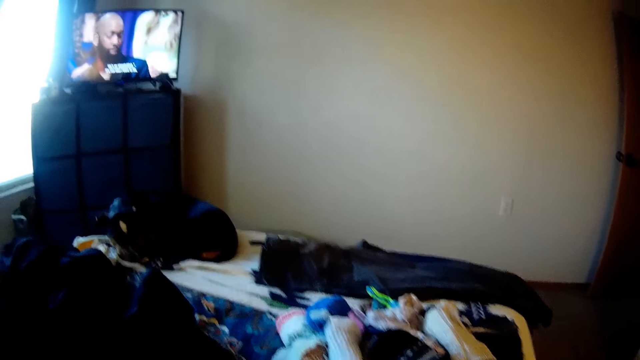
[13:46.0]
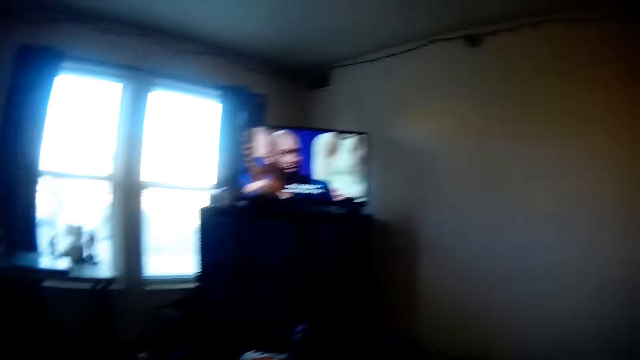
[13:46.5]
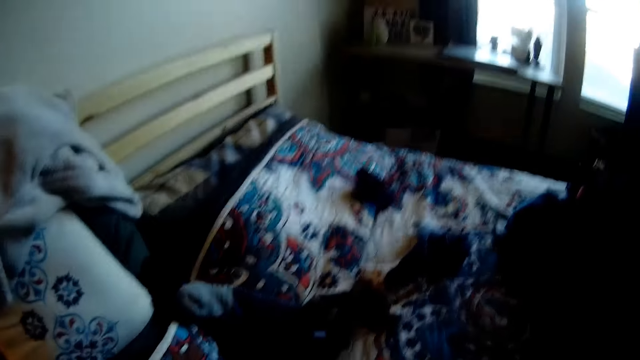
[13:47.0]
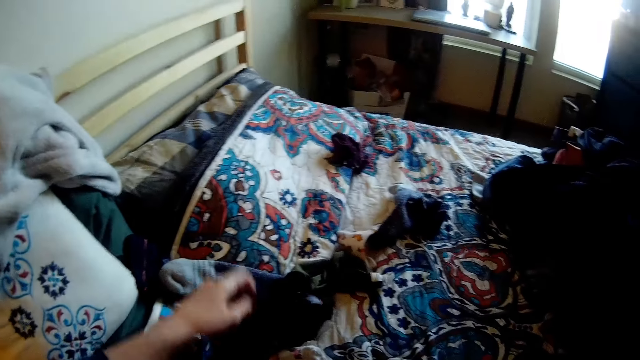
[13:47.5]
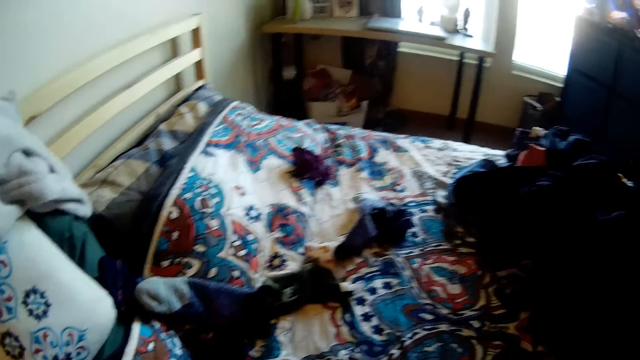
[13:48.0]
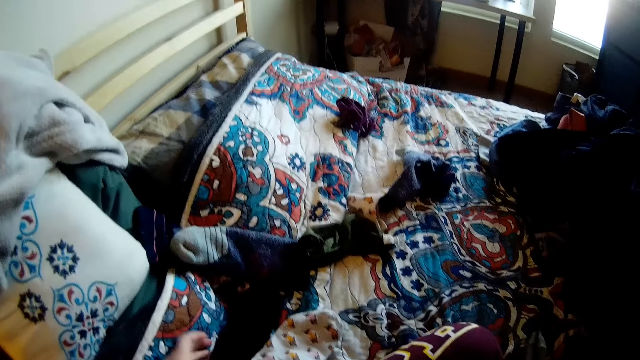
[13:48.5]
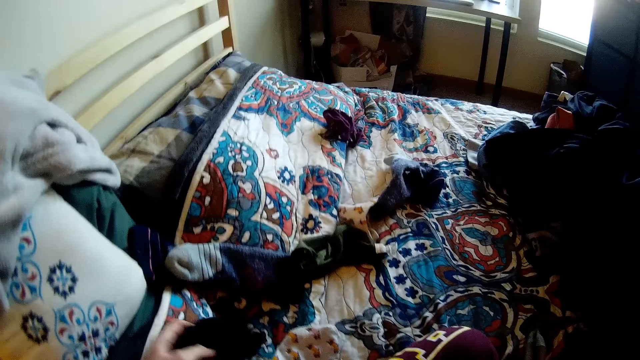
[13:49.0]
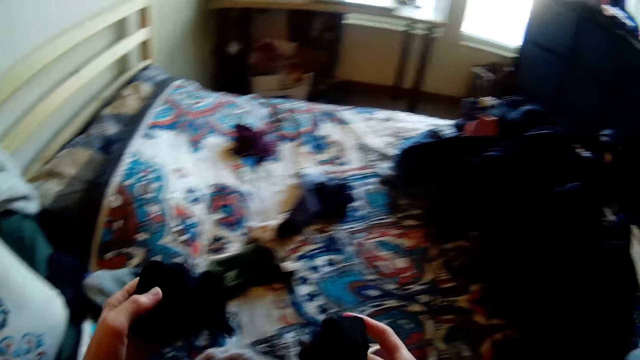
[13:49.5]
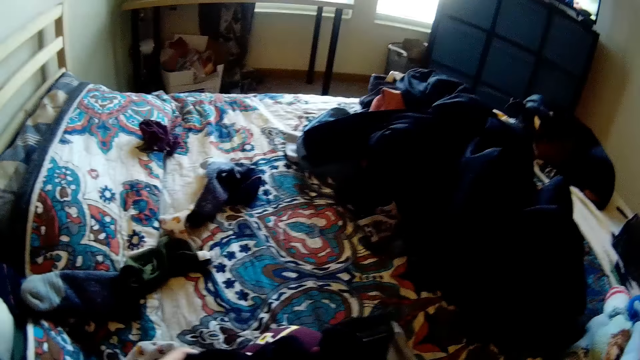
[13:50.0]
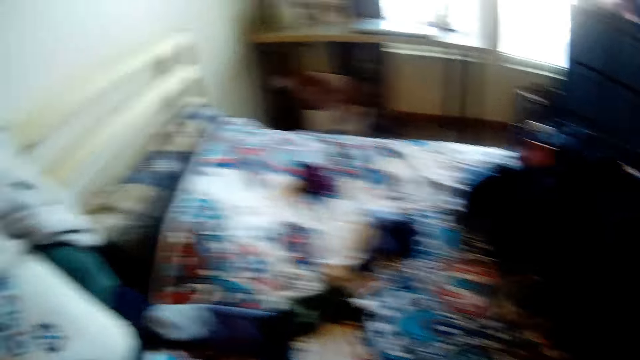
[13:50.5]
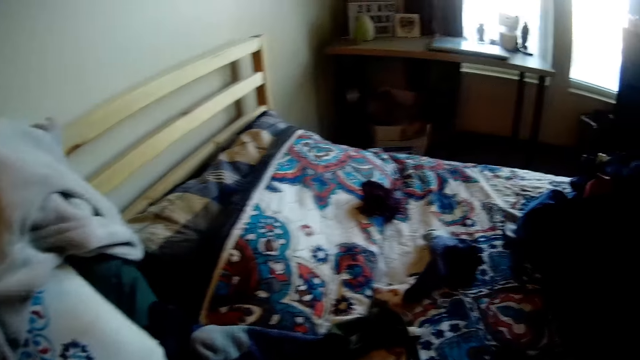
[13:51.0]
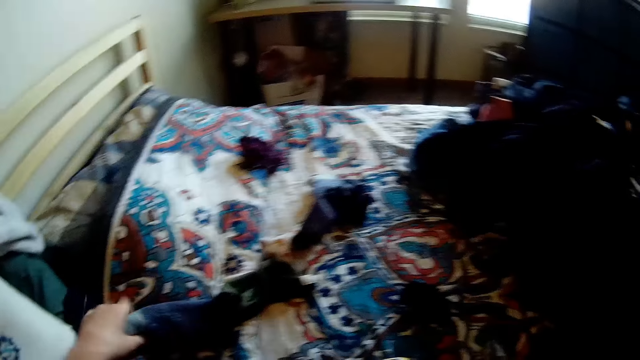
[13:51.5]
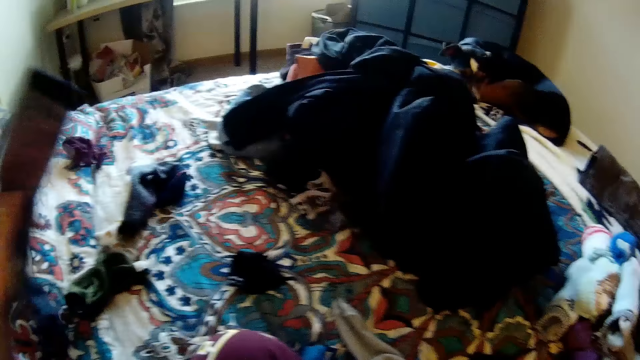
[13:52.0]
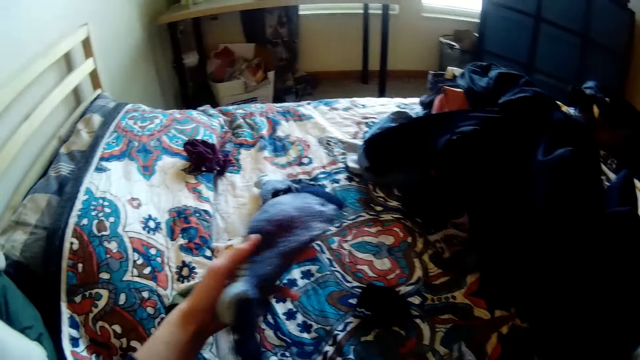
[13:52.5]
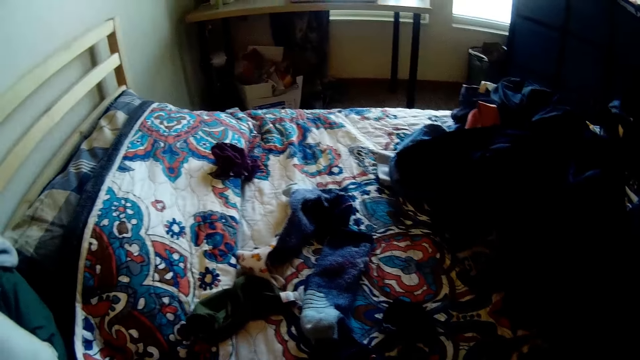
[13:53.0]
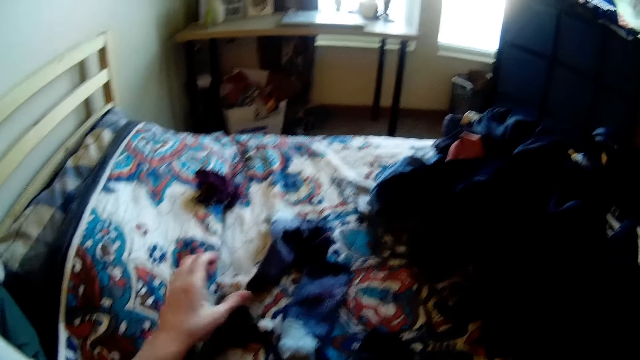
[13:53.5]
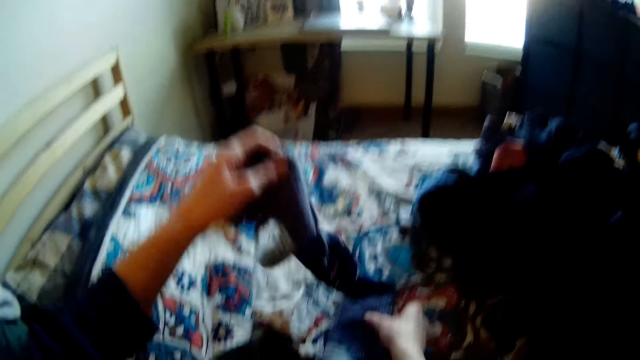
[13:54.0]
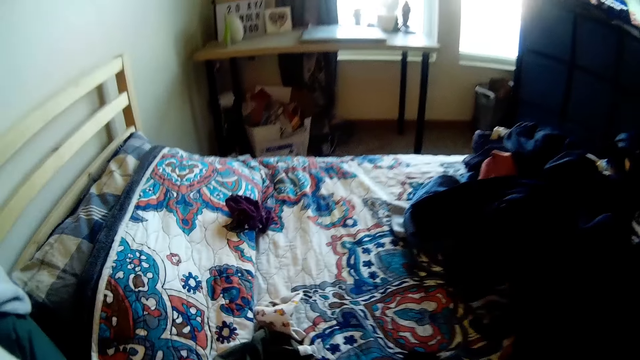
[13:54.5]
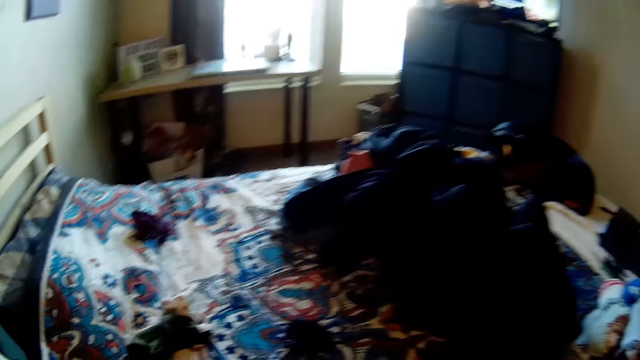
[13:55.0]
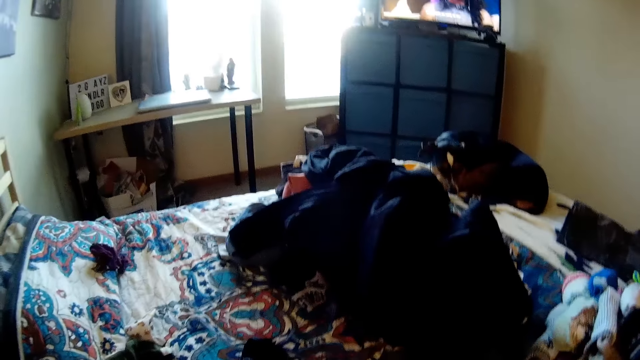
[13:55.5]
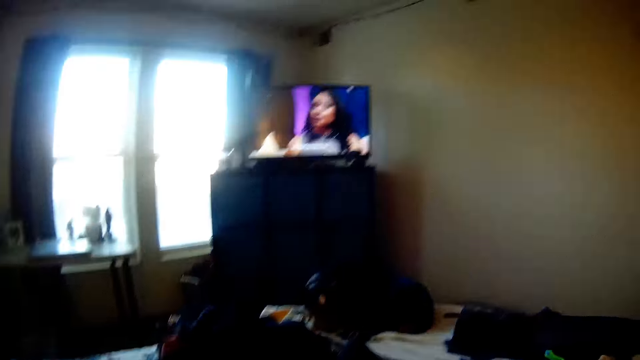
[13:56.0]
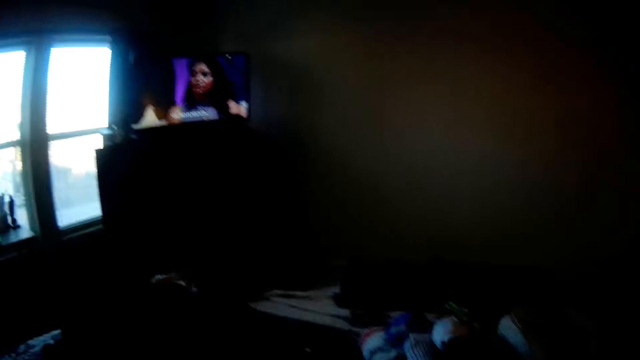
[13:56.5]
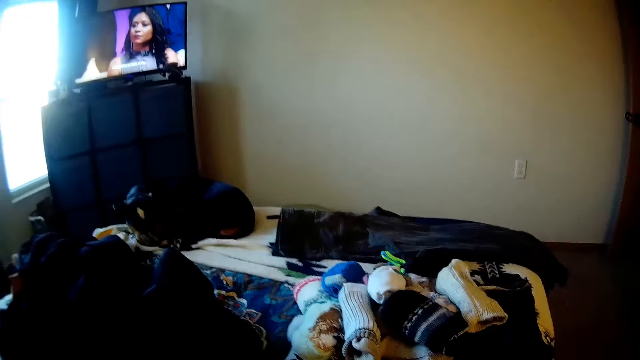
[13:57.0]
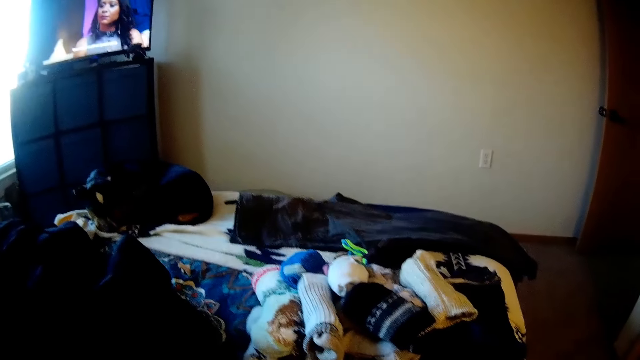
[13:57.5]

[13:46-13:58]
The camera wearer looks at the dog. They look over the bed. They hold the fabric socks. They hold the sock. They pick up the fabric socks.

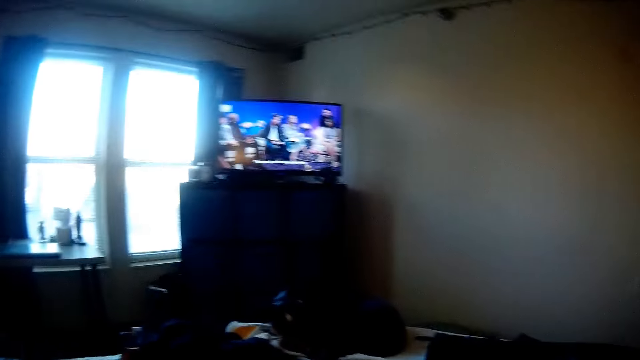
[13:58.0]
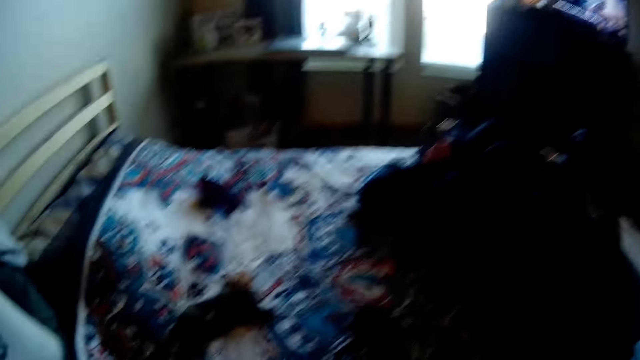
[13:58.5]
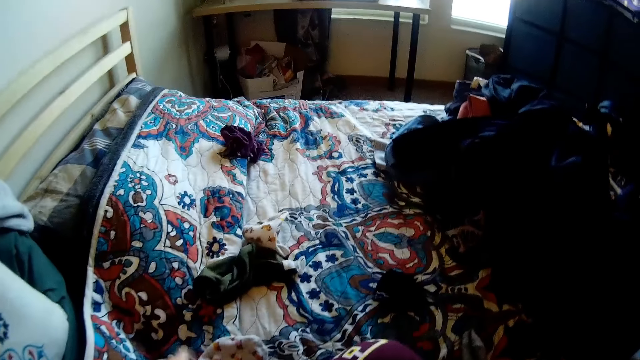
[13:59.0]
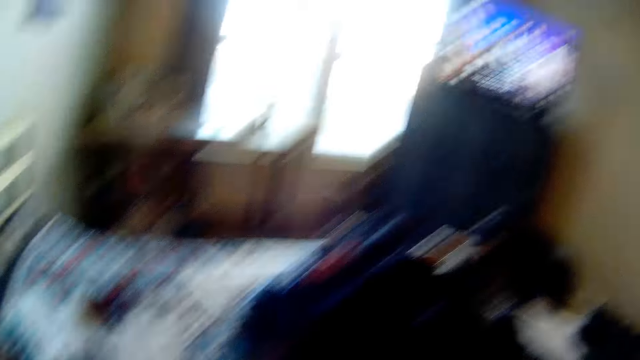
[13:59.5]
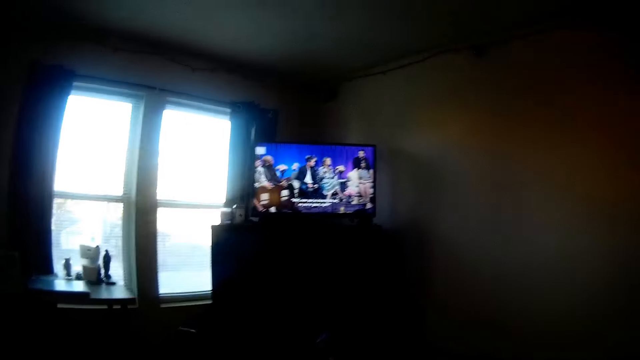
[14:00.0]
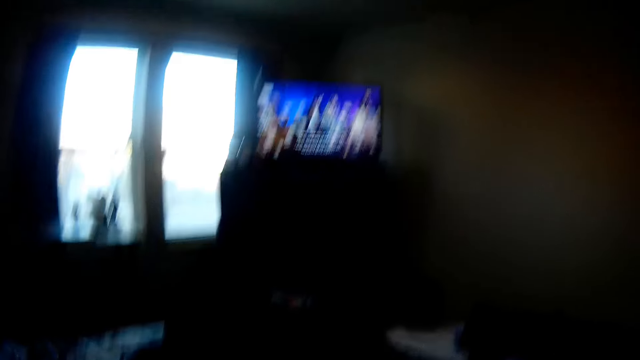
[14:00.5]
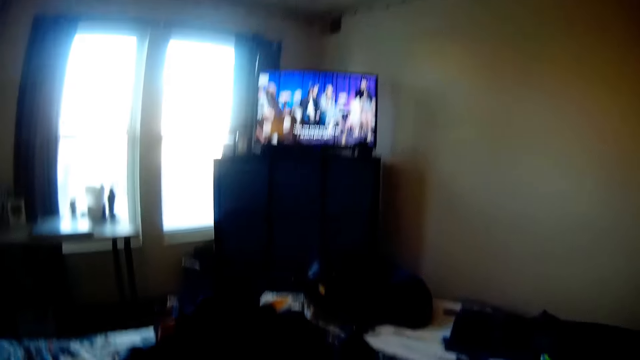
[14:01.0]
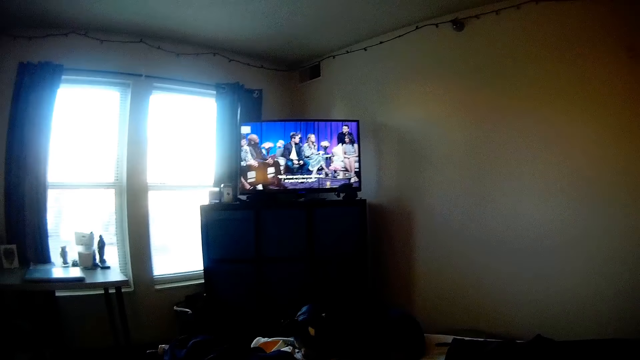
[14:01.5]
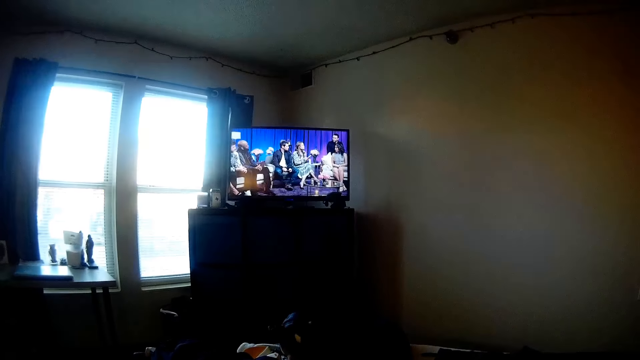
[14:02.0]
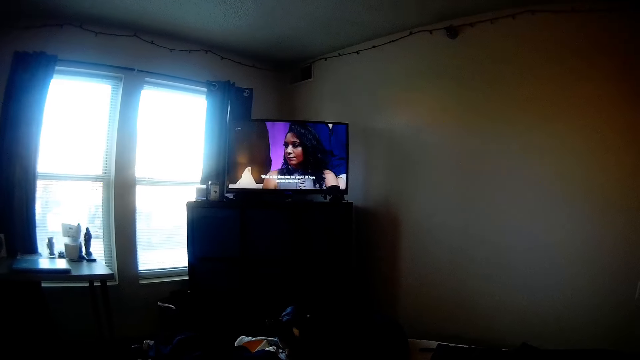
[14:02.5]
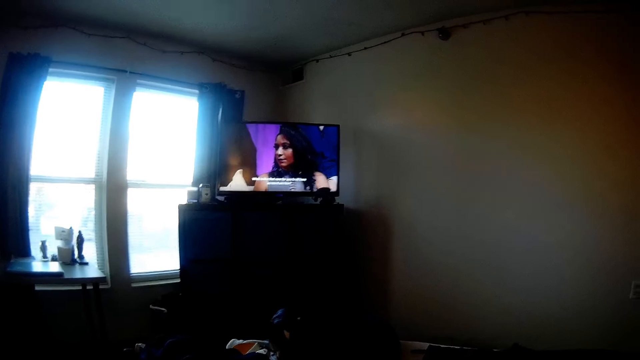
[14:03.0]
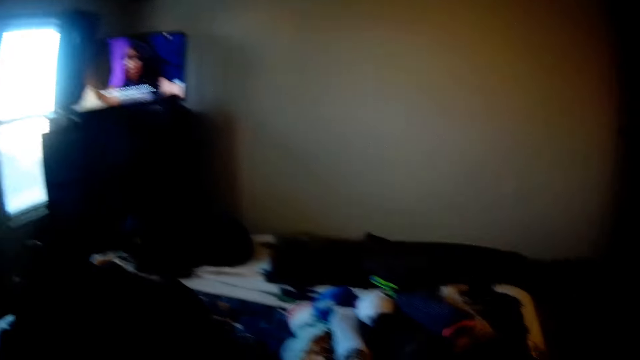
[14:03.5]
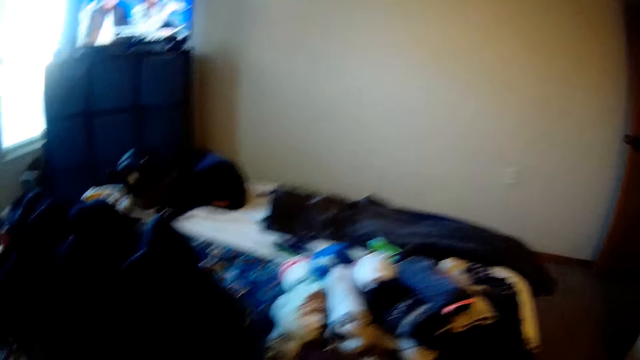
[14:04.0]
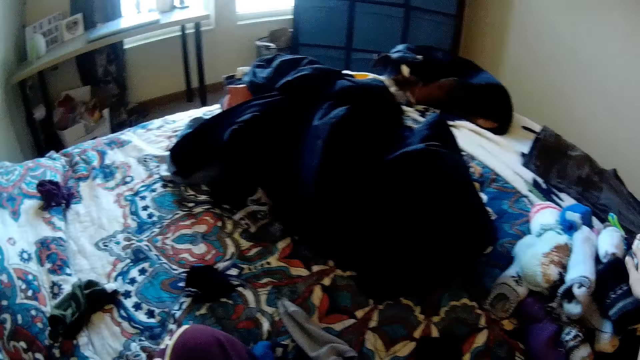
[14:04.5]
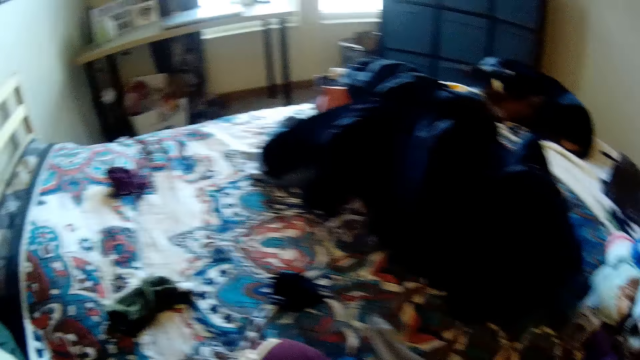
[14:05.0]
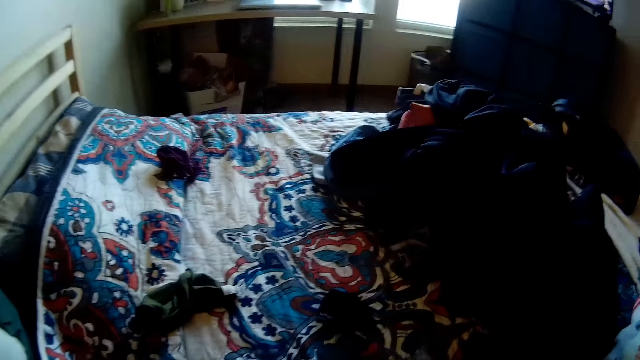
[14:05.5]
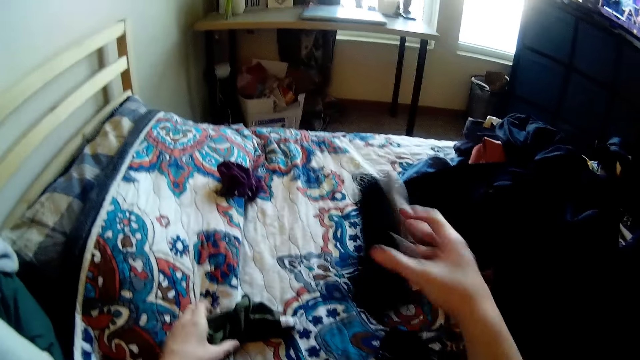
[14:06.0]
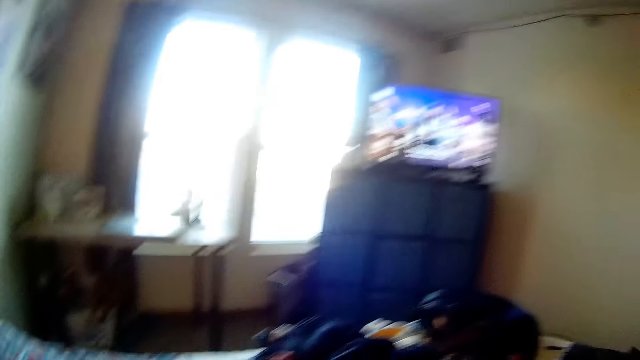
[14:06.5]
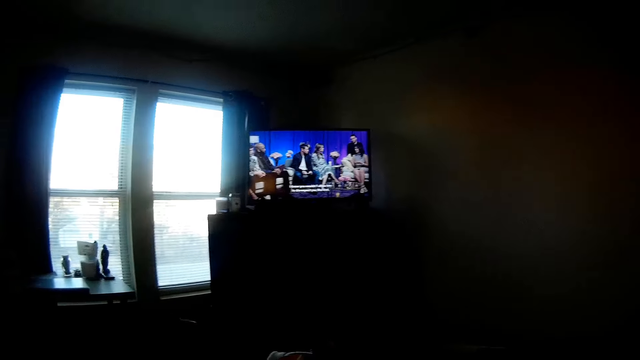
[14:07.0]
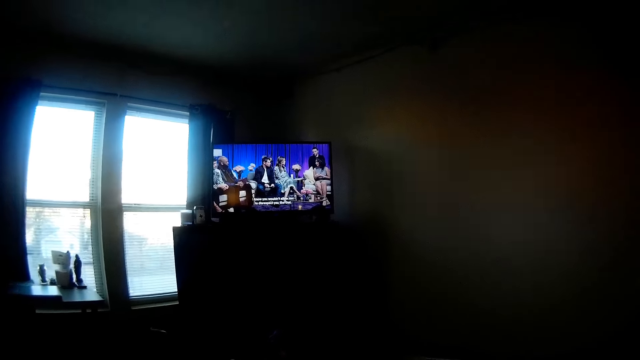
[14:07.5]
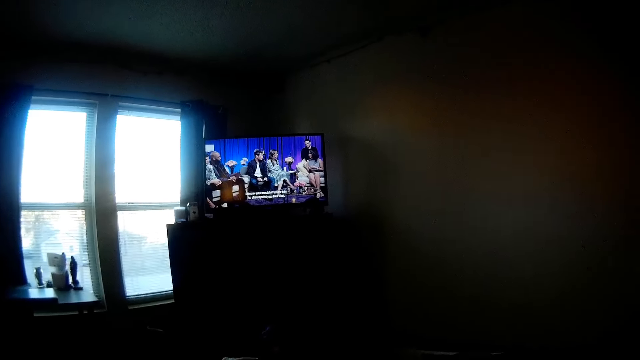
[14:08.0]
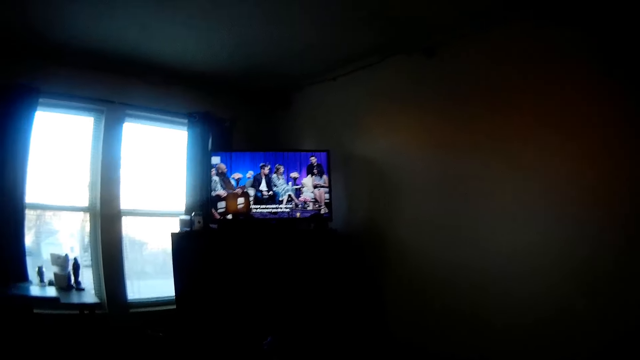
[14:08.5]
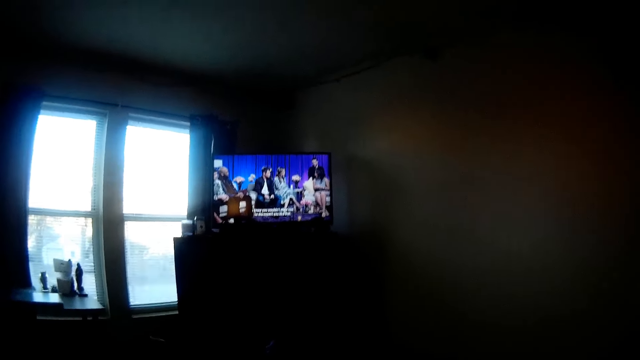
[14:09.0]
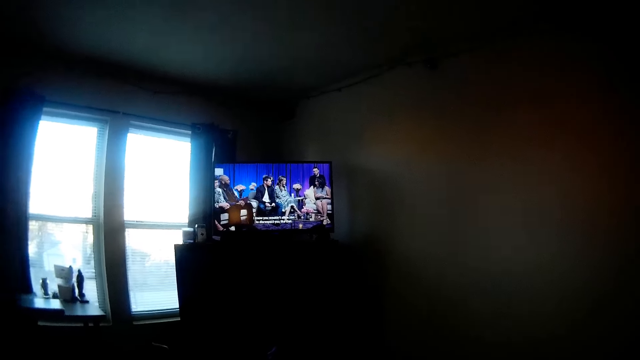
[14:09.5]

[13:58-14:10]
The camera wearer watches the television. They look at the socks. They watch the television.
